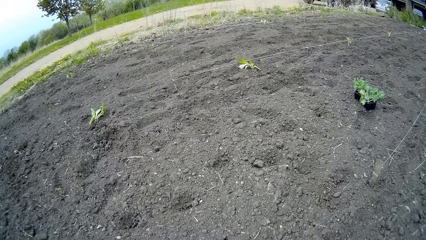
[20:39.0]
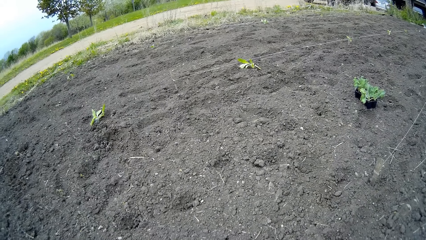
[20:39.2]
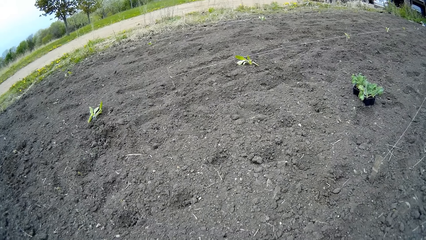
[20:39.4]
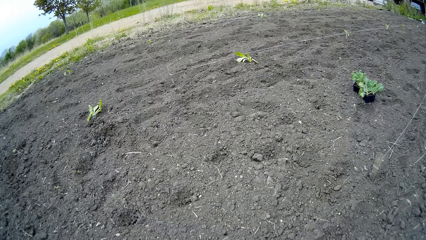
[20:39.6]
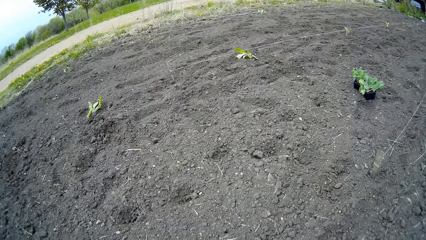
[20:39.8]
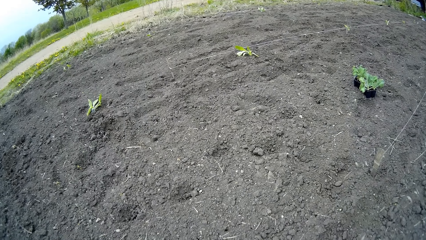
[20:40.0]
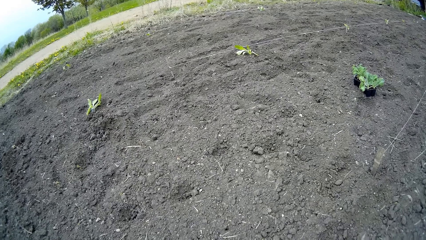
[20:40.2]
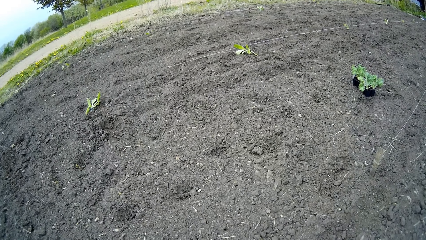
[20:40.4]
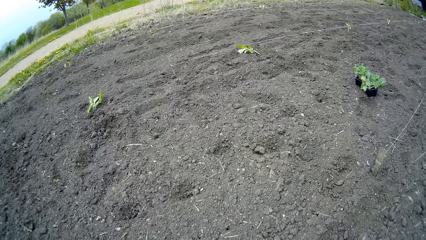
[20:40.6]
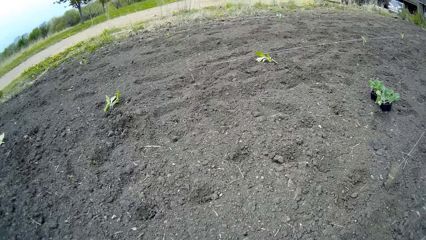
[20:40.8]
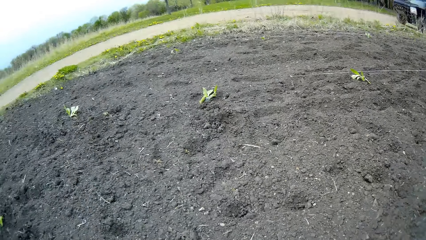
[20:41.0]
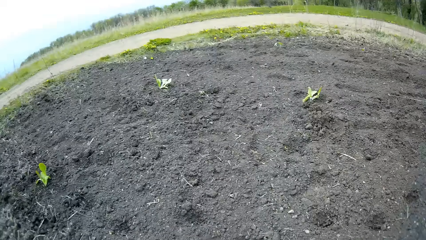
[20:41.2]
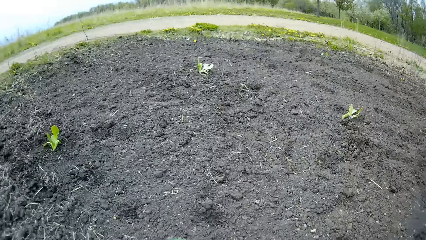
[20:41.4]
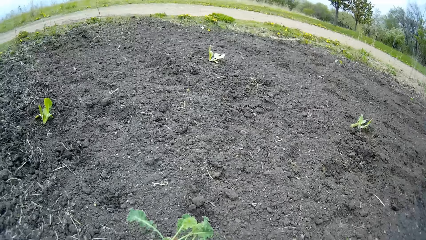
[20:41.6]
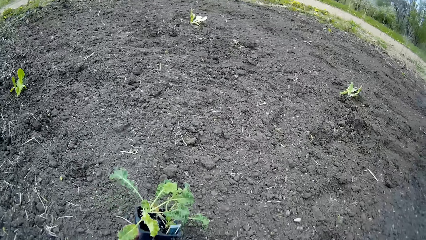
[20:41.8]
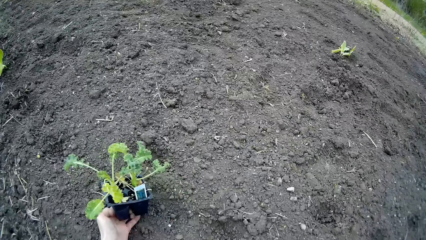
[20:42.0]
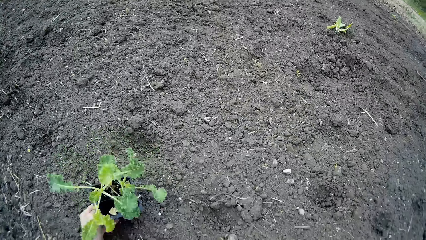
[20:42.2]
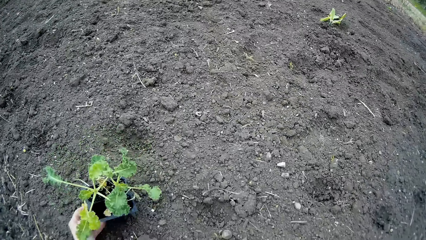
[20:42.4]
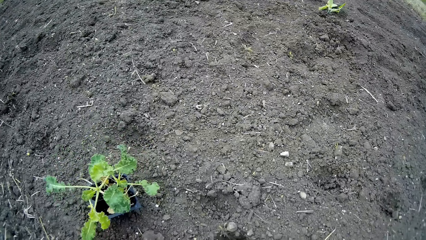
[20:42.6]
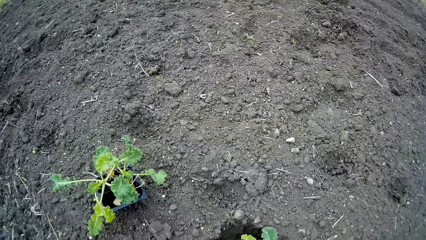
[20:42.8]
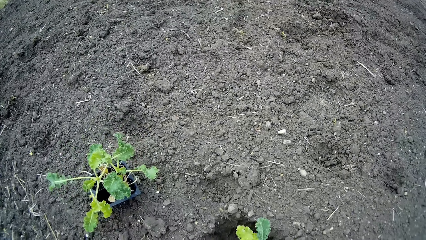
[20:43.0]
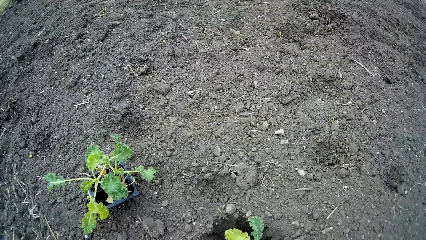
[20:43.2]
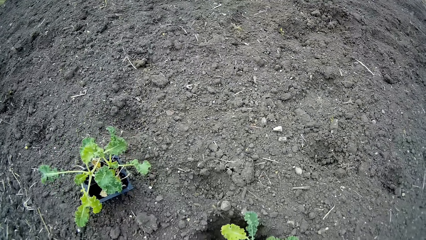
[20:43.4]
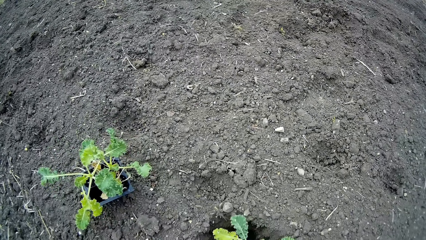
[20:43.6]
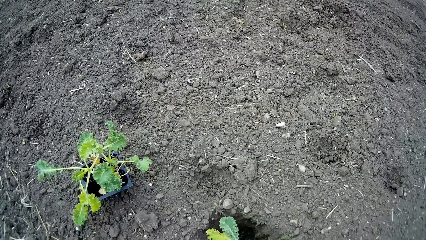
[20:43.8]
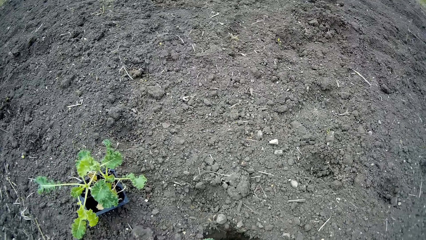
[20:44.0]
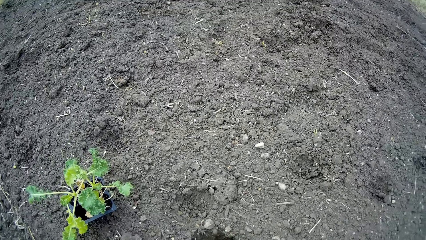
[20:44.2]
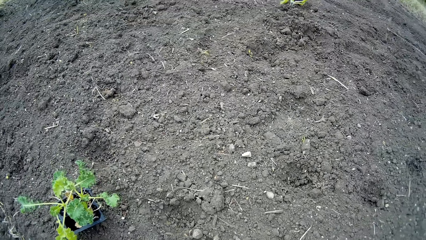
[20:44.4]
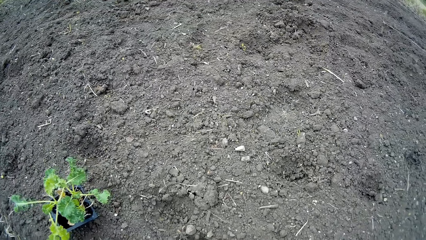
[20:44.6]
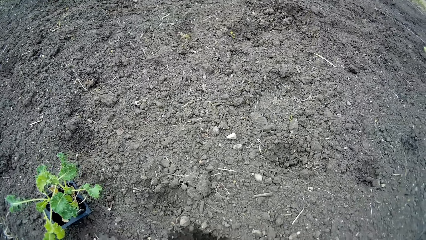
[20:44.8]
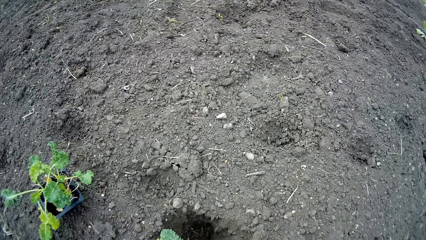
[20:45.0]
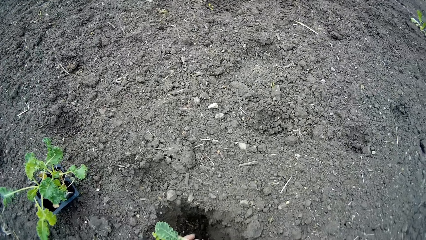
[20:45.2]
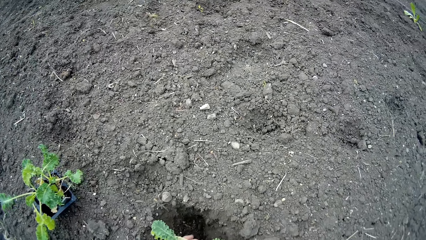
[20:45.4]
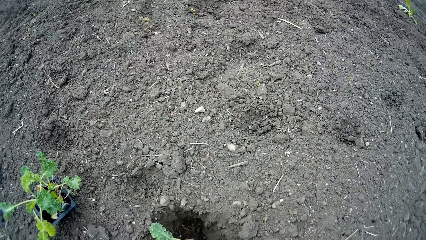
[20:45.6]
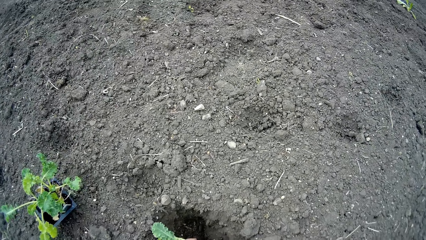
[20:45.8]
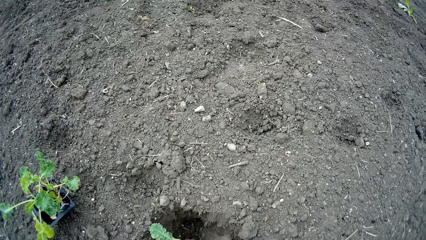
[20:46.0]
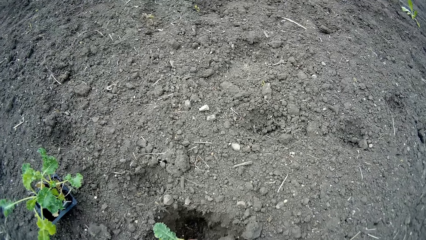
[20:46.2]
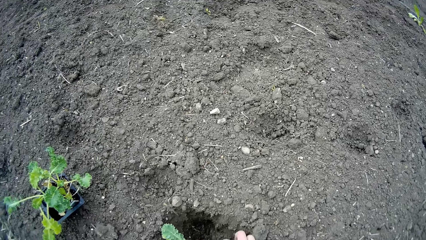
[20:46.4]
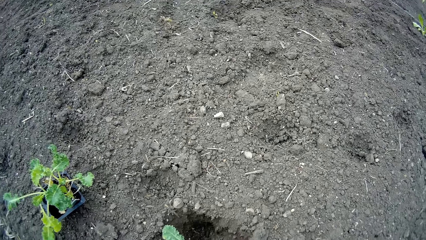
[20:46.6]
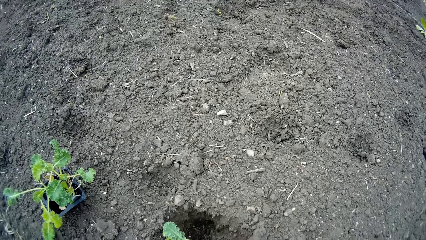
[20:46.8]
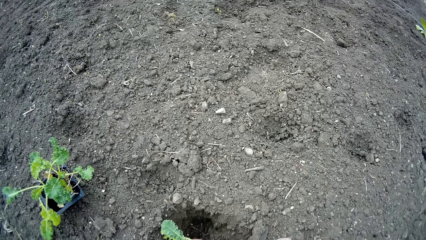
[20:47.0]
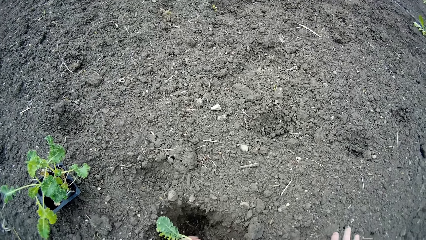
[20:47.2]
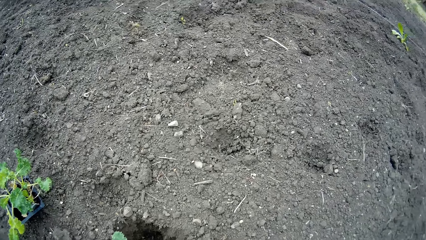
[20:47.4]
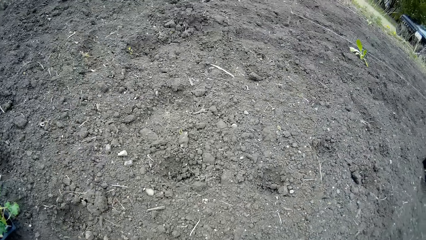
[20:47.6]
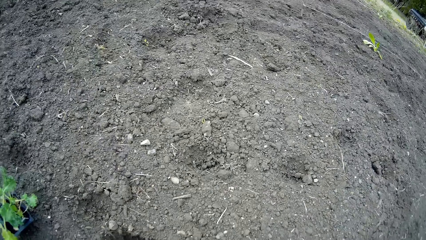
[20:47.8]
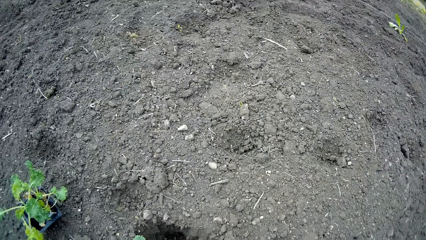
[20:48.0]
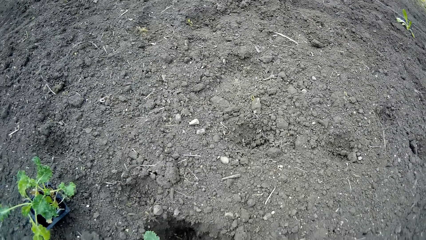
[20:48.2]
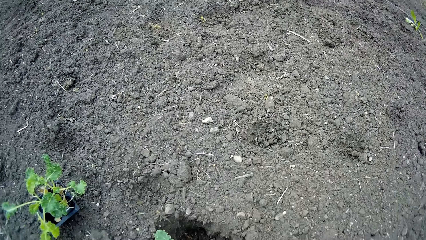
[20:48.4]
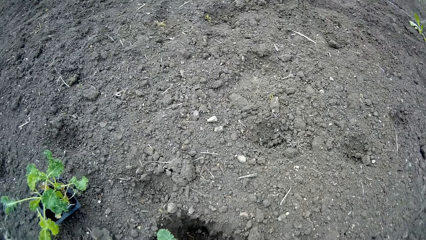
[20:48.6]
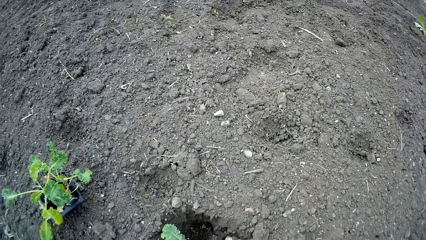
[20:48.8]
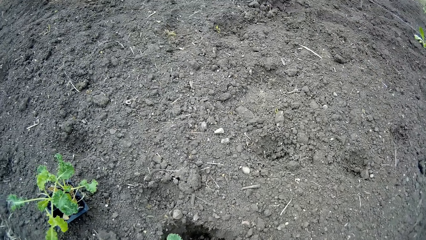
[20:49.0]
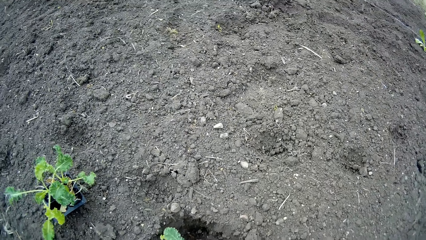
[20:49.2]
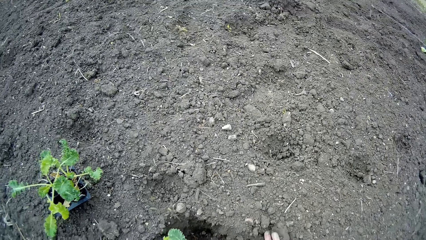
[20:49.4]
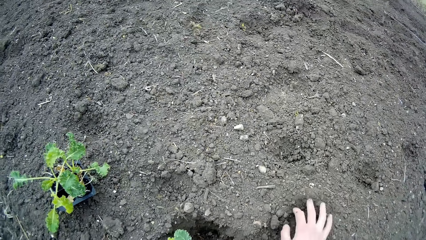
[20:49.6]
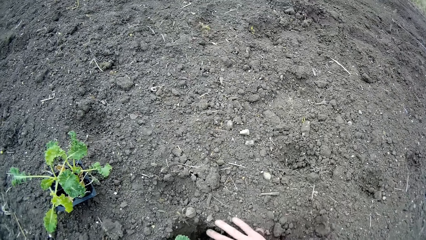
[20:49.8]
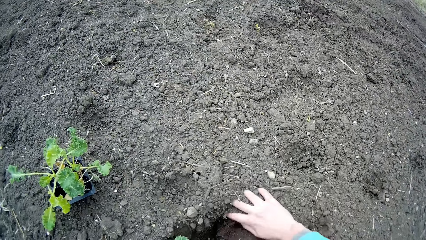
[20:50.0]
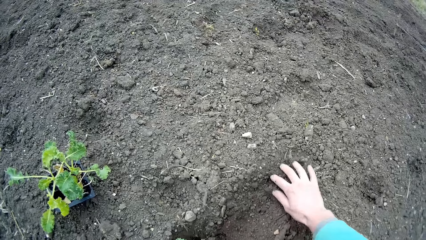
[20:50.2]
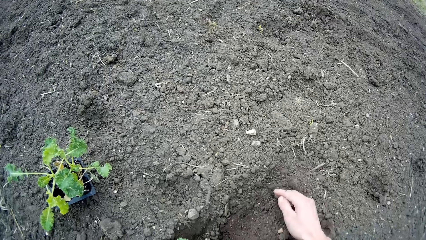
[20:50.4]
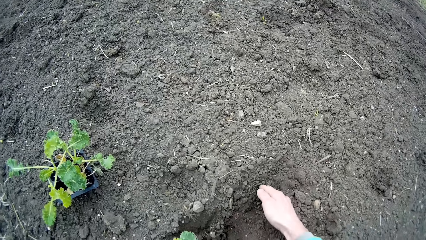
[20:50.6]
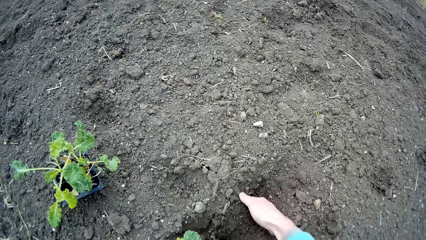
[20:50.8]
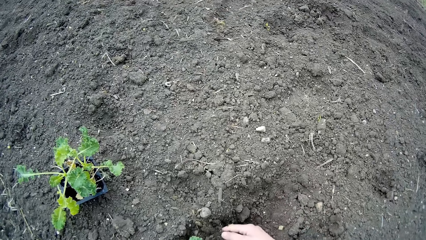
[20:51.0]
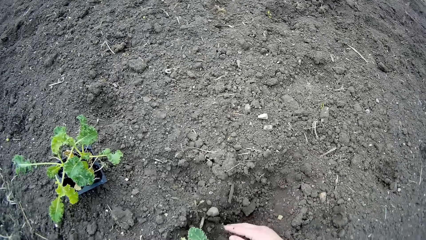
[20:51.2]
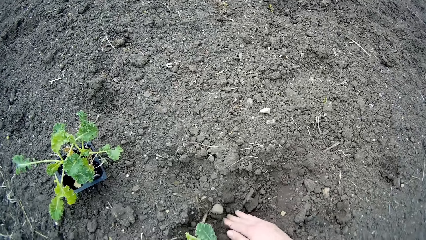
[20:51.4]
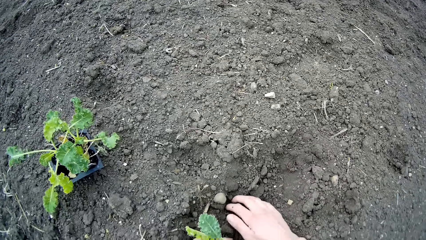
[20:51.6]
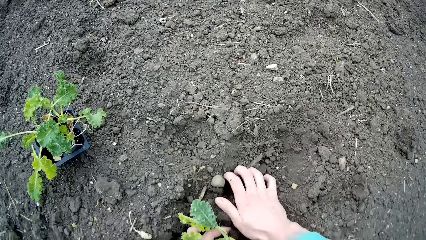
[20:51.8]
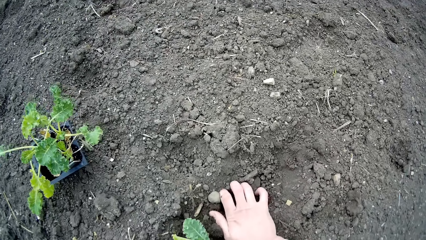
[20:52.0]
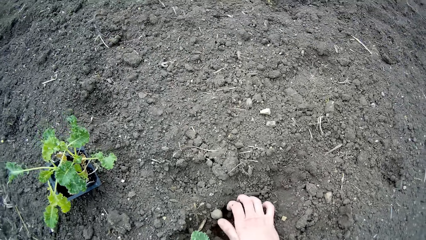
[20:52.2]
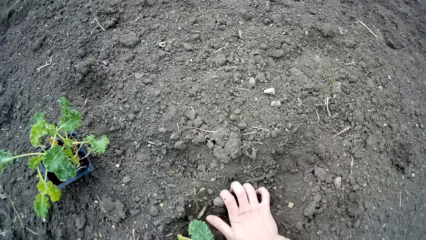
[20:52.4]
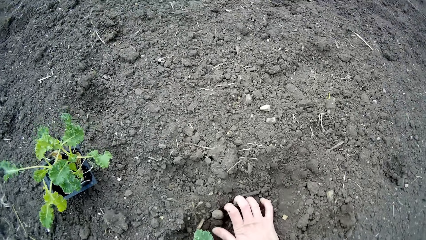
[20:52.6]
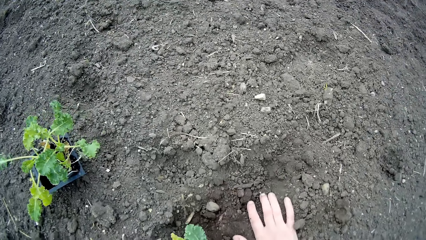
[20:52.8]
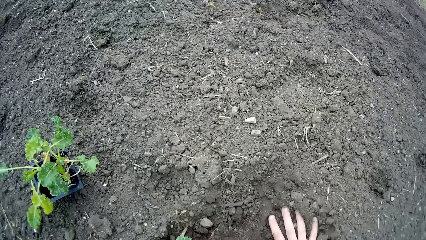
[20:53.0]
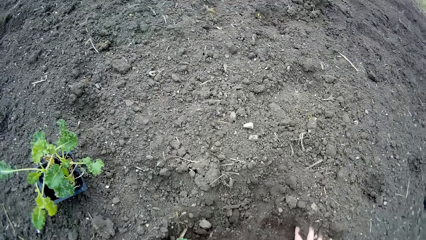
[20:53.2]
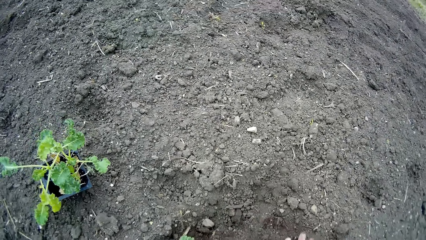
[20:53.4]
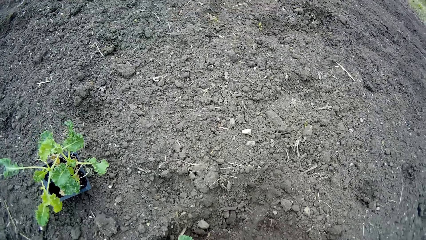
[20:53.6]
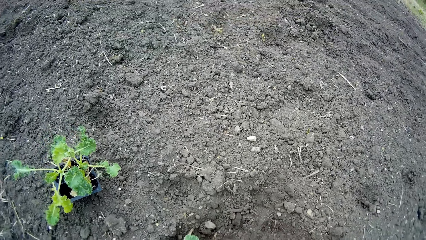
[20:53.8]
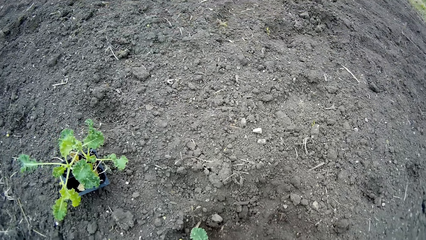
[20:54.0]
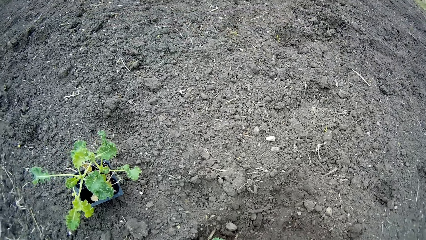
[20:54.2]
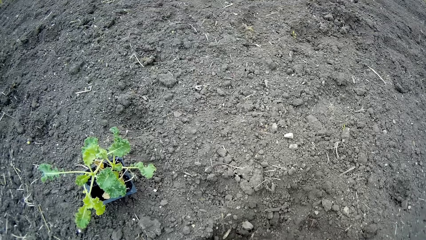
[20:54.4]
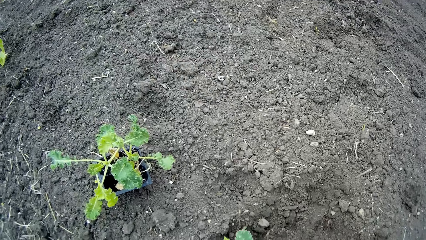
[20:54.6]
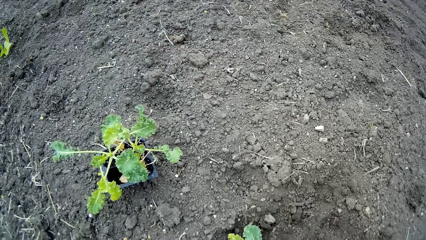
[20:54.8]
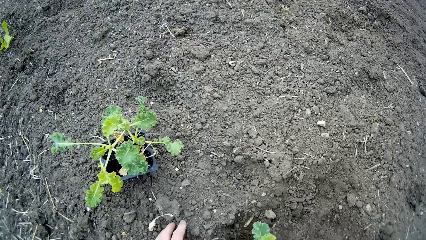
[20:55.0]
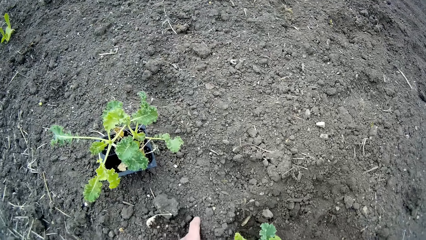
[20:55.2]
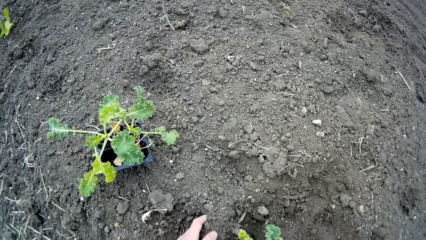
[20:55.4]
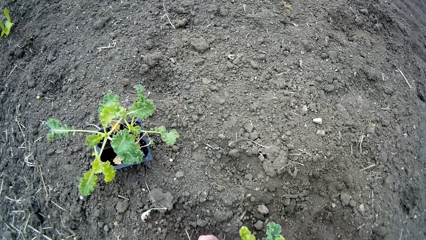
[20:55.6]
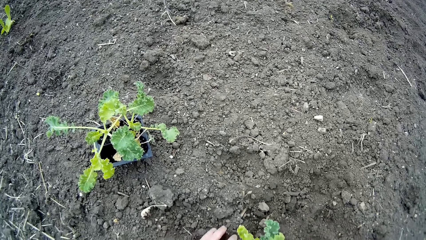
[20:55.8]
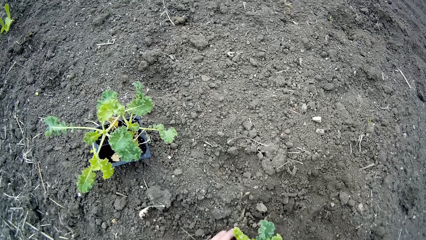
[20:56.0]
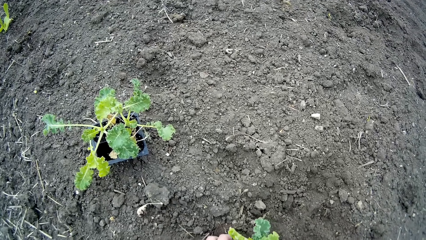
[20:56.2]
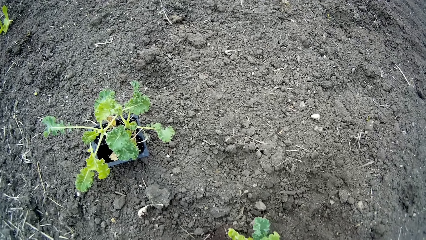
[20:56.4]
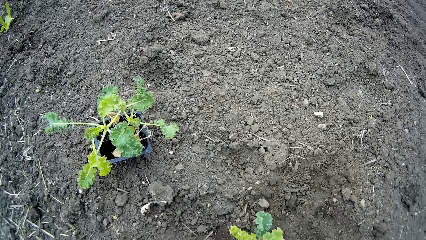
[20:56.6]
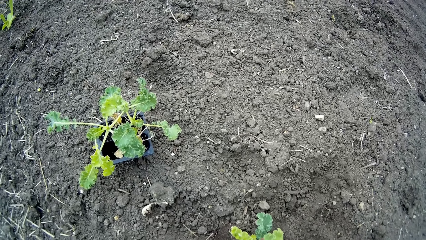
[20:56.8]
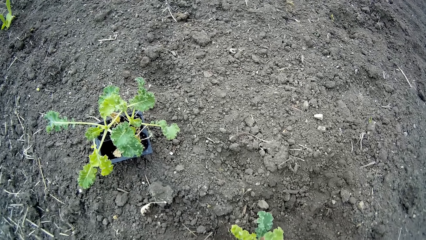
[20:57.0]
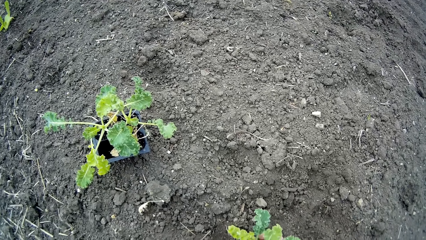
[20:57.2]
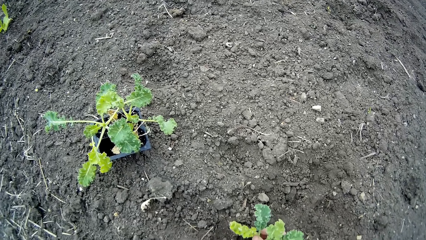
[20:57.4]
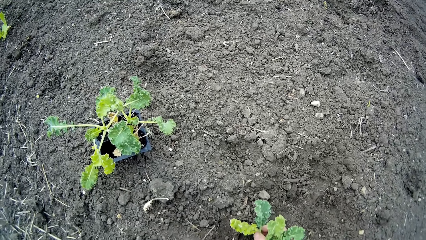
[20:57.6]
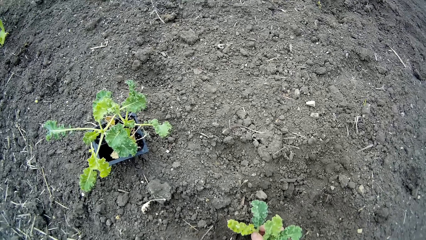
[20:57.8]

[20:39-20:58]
The camera wearer drops the flowerpots on the farmland with her left hand. She puts a lettuce plant in a hole on the farmland with her right hand. She covers the hole with soil on the farmland with her right hand. She covers the hole with soil on the farmland with her left hand.
